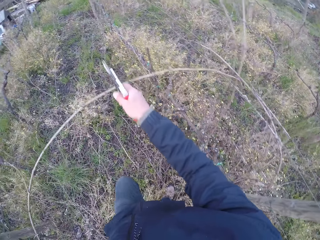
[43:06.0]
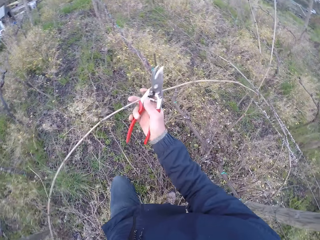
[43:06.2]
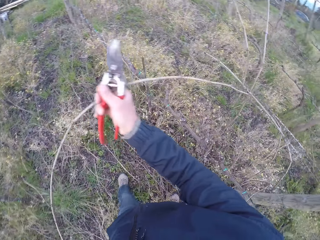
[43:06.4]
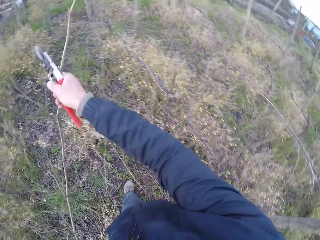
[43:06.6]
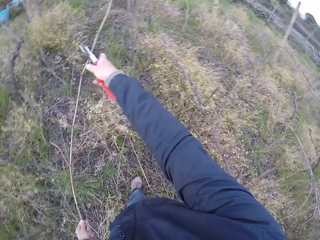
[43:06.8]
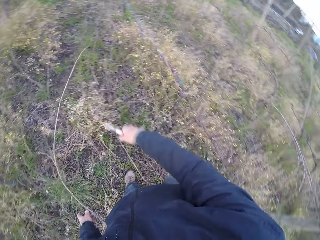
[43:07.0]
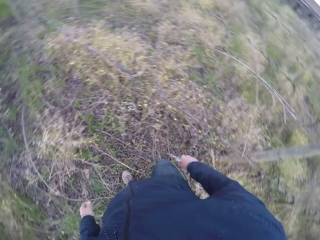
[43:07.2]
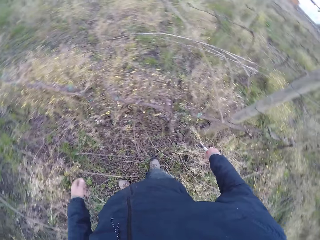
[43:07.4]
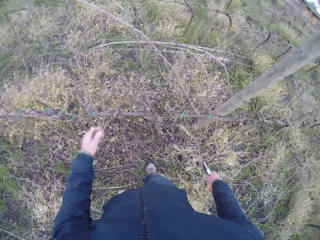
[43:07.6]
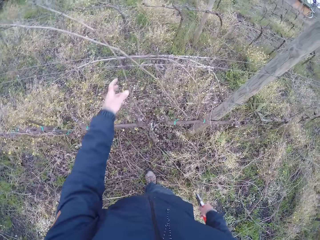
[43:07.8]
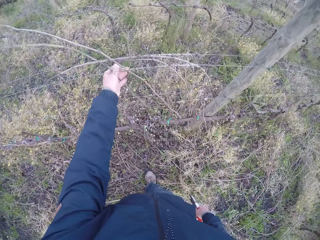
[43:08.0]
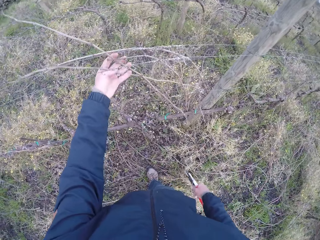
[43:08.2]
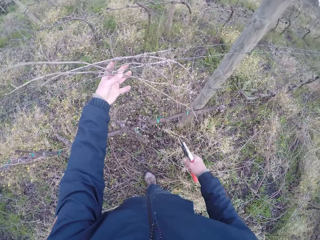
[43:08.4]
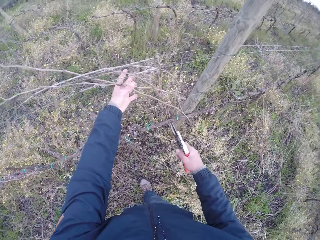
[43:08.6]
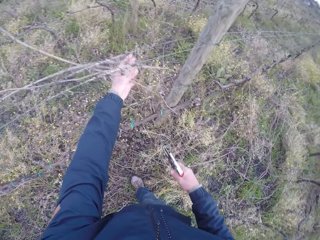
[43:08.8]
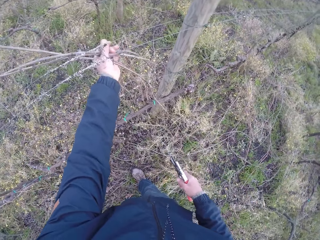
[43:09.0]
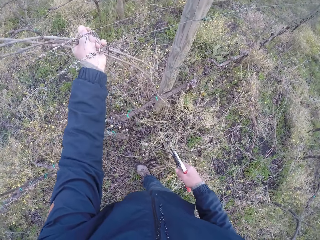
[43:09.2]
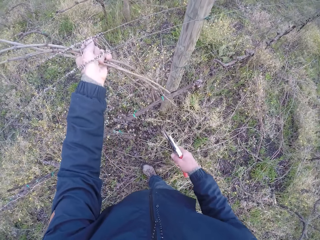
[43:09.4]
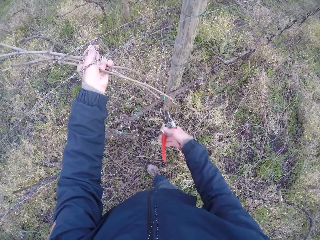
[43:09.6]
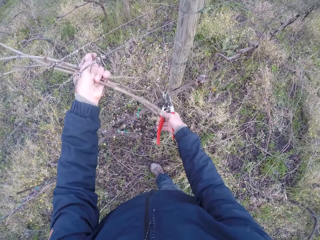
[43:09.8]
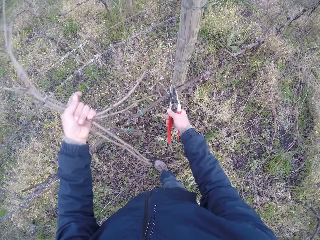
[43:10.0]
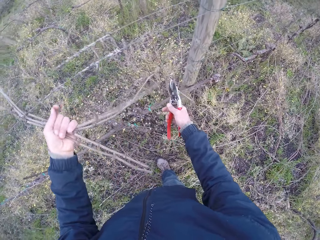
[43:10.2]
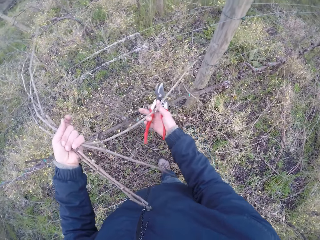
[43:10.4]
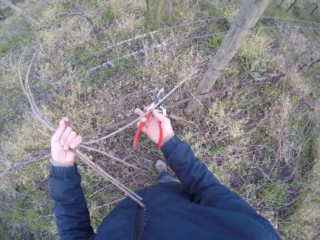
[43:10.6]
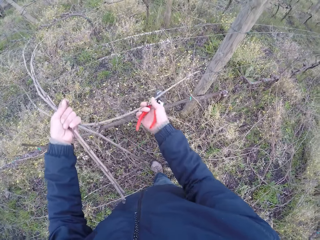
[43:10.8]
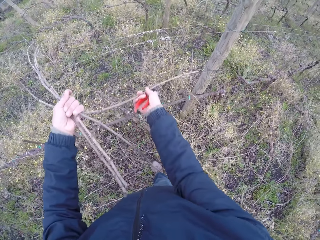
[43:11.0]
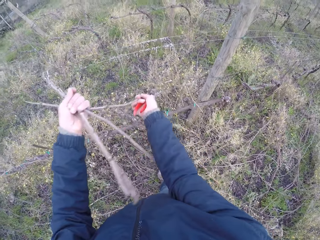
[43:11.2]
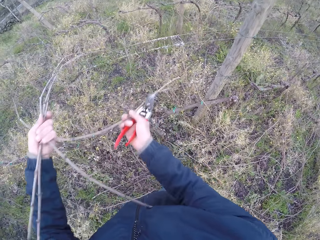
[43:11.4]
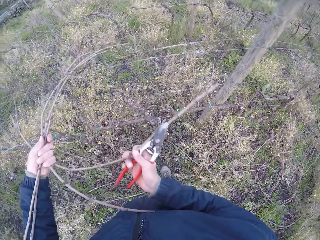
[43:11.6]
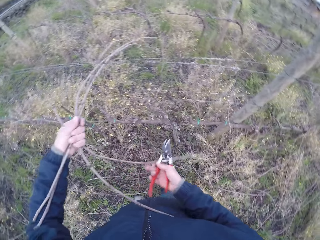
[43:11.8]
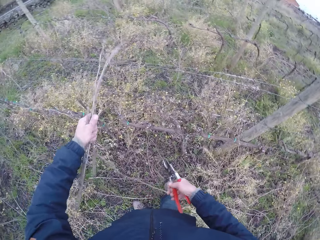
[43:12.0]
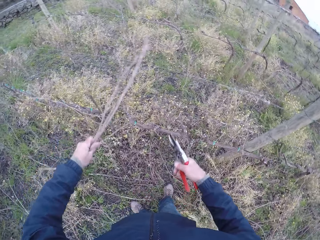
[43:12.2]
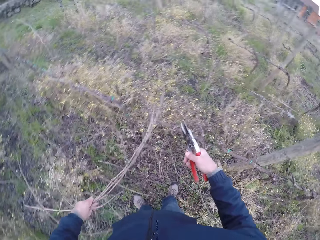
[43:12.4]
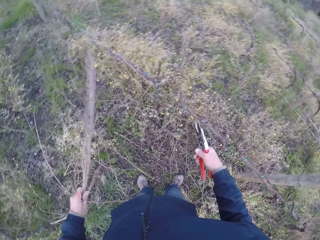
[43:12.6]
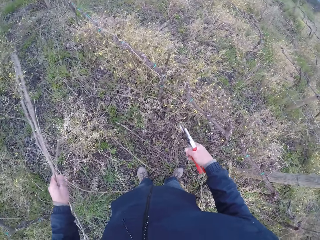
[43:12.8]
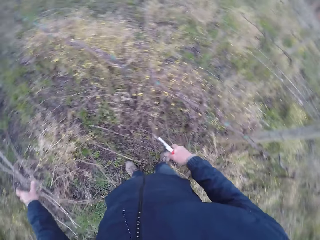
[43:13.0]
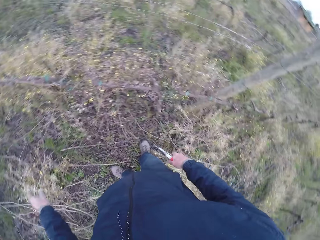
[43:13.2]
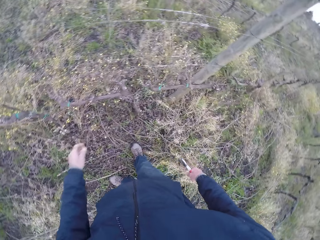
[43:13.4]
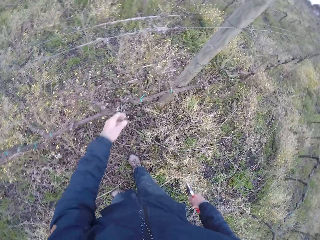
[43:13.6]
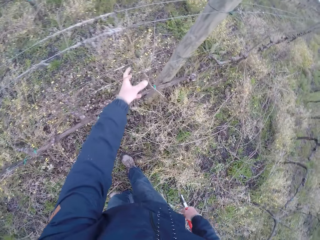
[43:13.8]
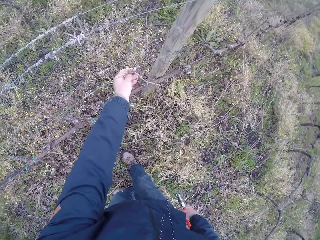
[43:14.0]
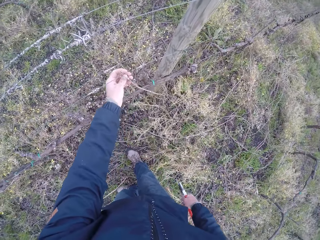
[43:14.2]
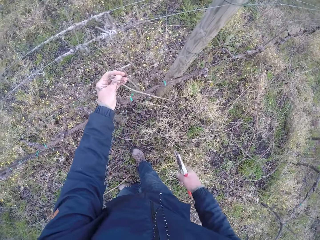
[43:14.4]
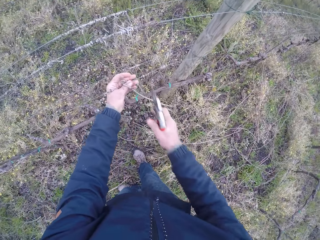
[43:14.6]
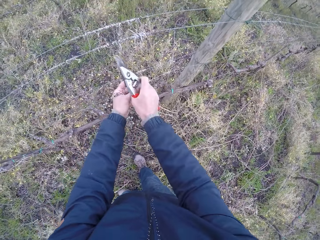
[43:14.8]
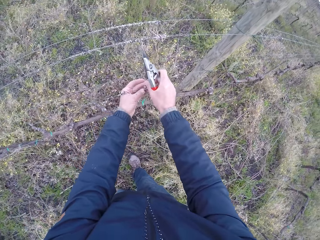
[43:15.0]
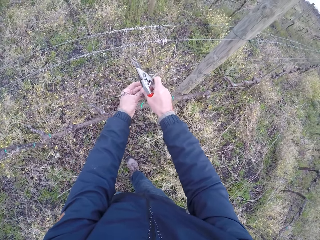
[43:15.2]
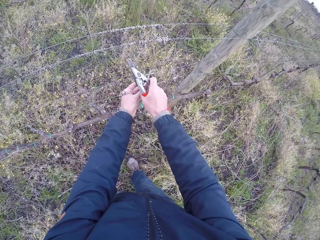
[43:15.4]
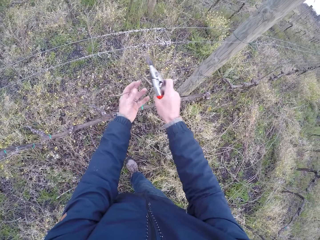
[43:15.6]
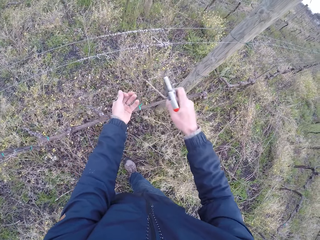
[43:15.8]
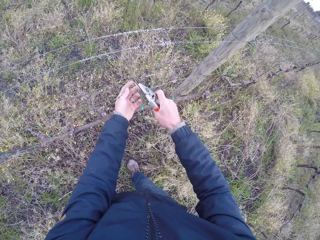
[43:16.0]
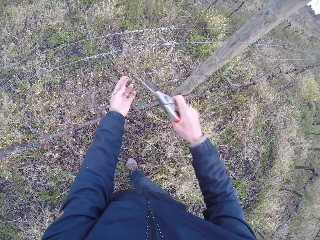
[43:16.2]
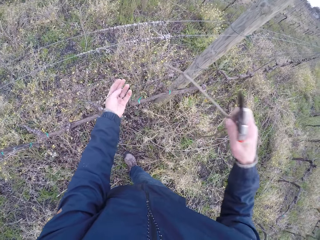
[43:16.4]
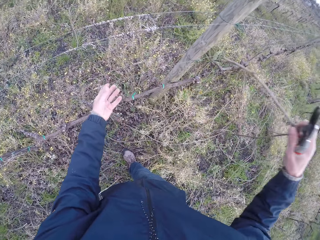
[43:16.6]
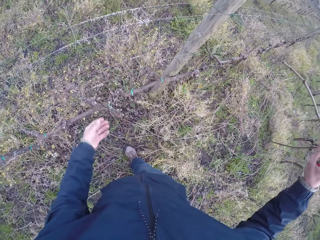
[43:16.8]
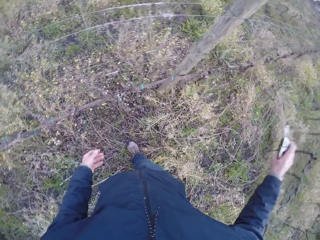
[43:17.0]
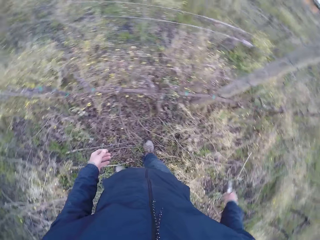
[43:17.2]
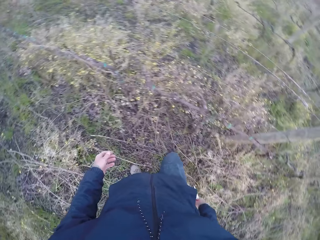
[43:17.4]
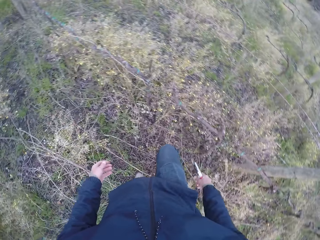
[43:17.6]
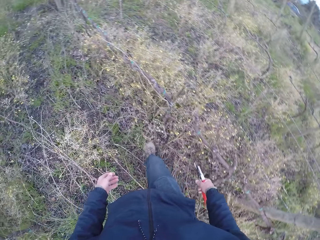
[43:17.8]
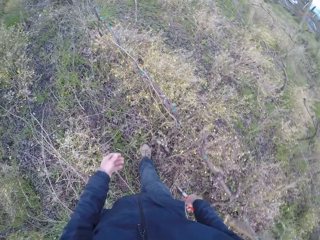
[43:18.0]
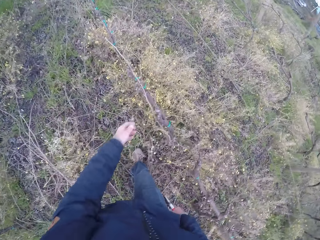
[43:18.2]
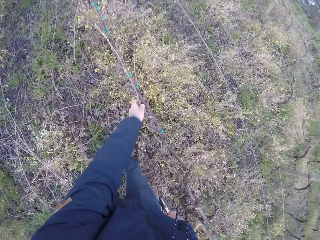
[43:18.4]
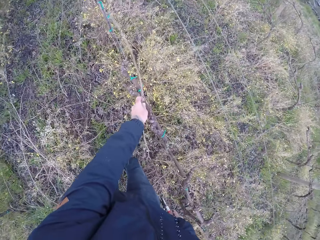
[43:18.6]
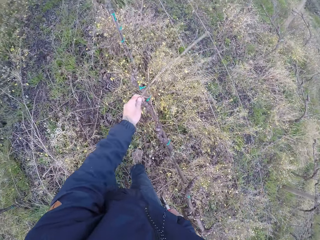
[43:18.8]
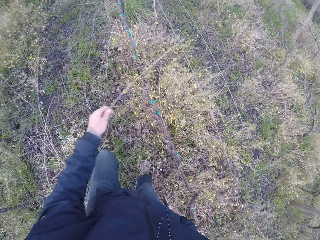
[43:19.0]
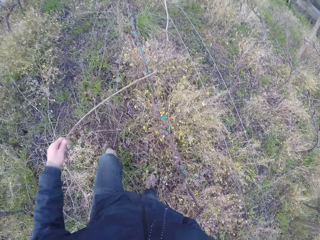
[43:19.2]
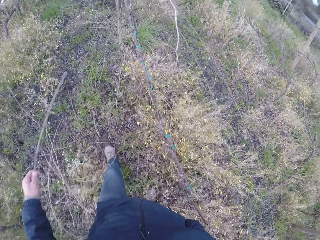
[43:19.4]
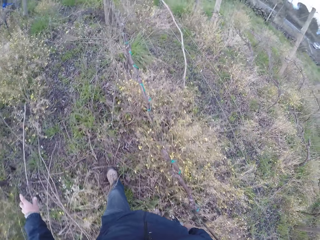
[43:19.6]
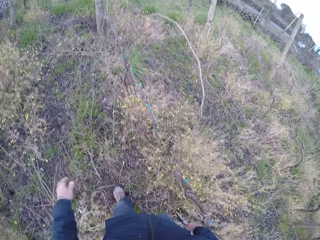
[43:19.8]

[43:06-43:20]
The camera wearer pulls the stick with the right hand. He drops the branch in his left hand on the floor. He looks around. He holds a branch with his left hand. He pulls the sticks with the left hand. He holds the stick with the right hand. He drops the branch in his left hand on the floor. He holds a branch with his right hand. He pulls the sticks with the left hand. He drops the branch in his right hand on the floor. He holds a branch with his left hand. He drops the branch in his right hand on the floor. He picks up the stick with the left hand.

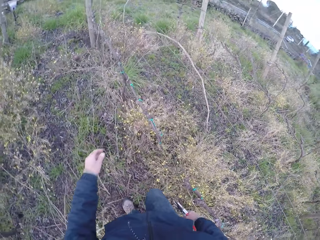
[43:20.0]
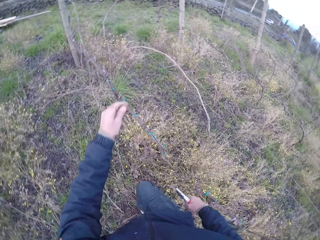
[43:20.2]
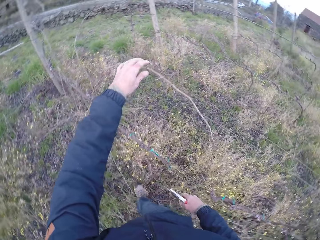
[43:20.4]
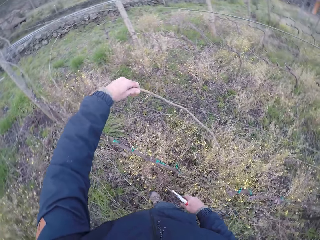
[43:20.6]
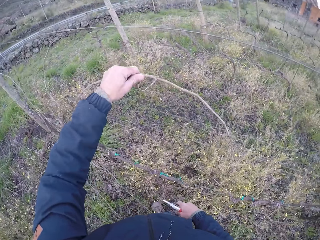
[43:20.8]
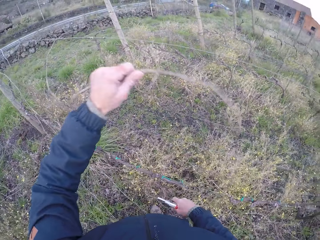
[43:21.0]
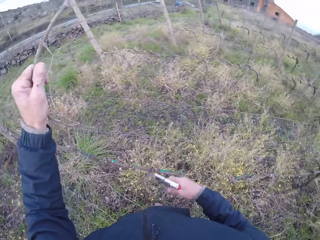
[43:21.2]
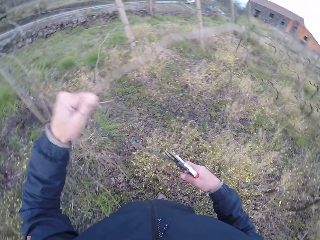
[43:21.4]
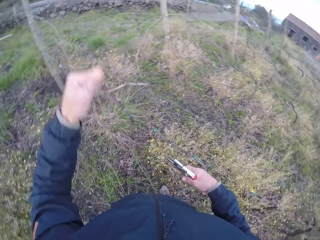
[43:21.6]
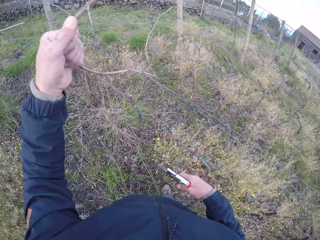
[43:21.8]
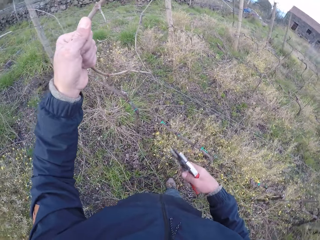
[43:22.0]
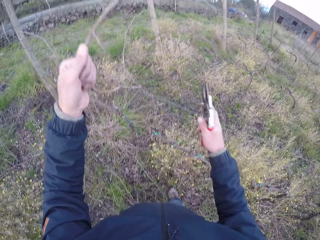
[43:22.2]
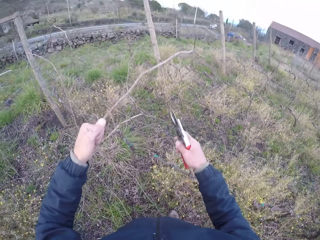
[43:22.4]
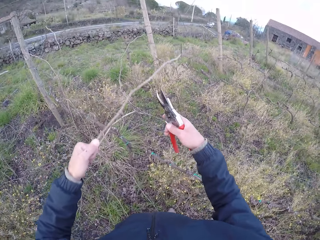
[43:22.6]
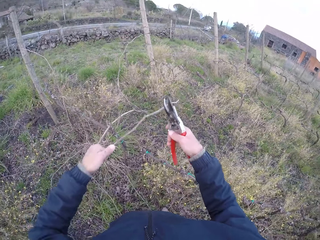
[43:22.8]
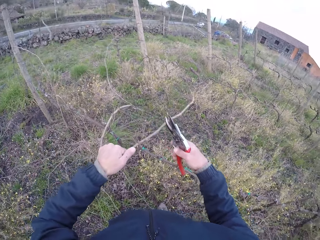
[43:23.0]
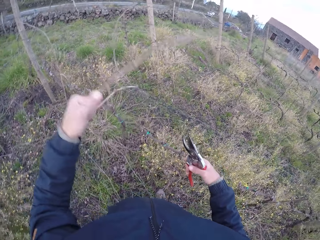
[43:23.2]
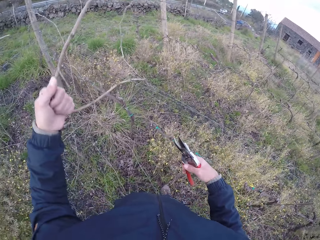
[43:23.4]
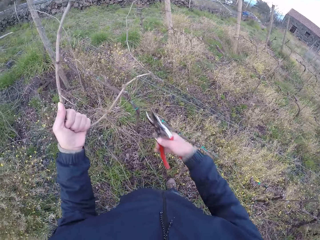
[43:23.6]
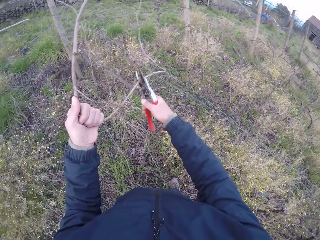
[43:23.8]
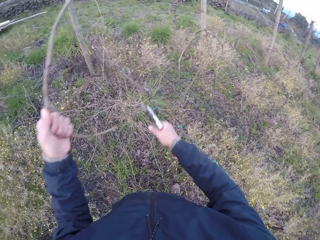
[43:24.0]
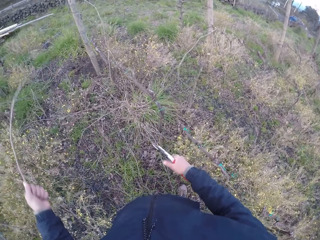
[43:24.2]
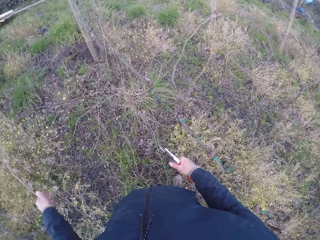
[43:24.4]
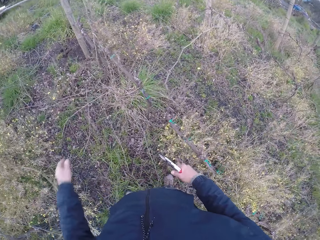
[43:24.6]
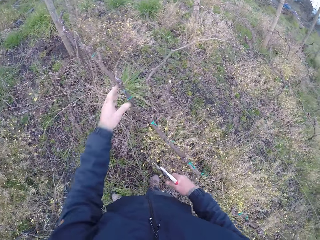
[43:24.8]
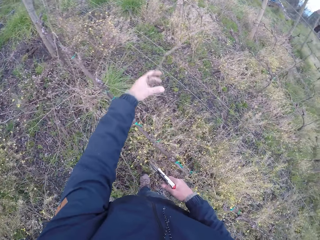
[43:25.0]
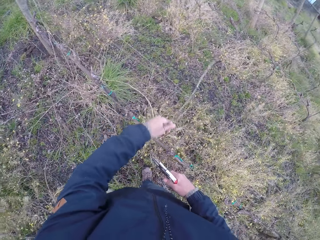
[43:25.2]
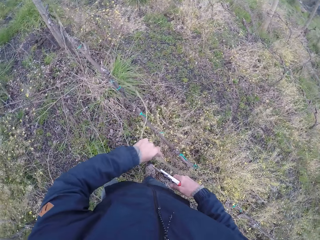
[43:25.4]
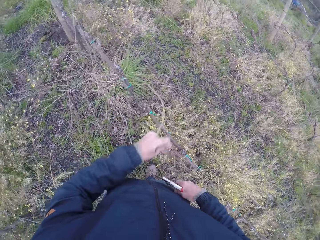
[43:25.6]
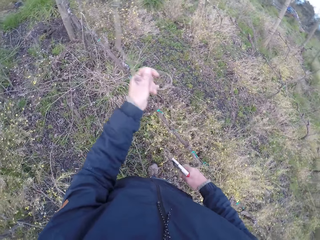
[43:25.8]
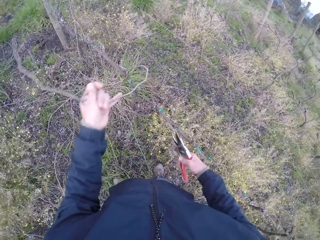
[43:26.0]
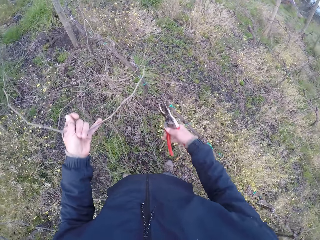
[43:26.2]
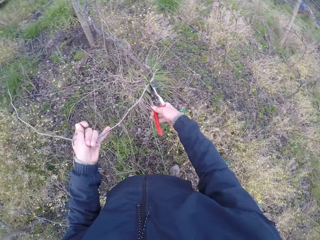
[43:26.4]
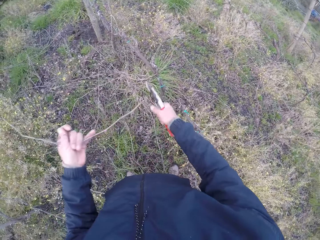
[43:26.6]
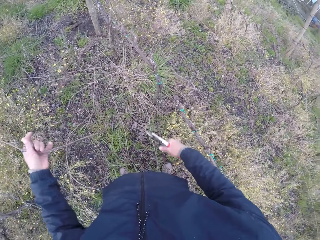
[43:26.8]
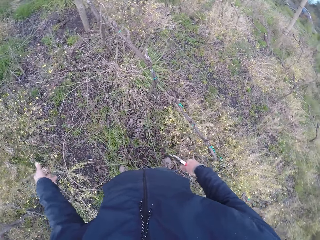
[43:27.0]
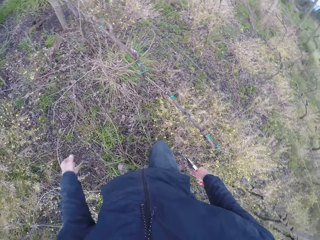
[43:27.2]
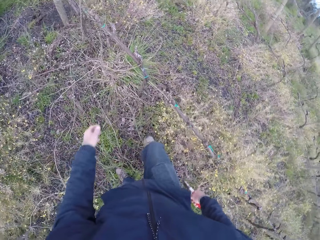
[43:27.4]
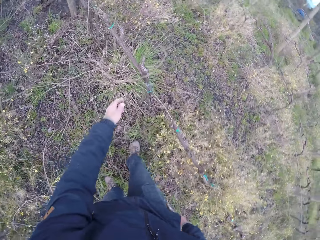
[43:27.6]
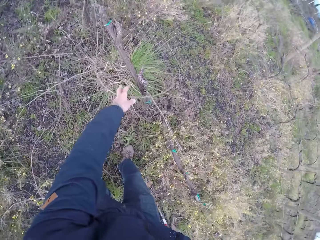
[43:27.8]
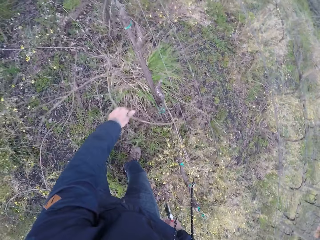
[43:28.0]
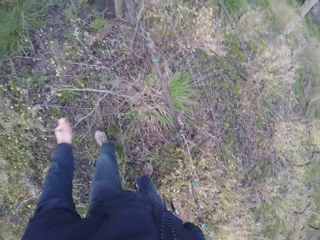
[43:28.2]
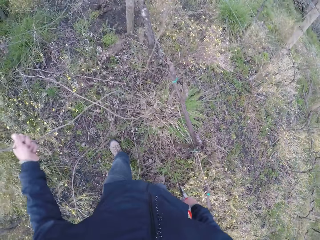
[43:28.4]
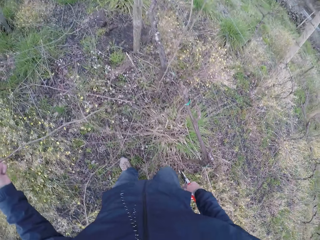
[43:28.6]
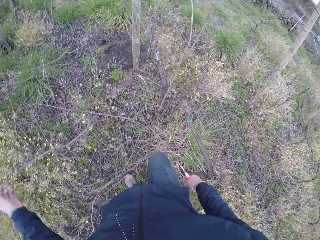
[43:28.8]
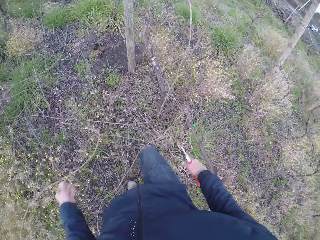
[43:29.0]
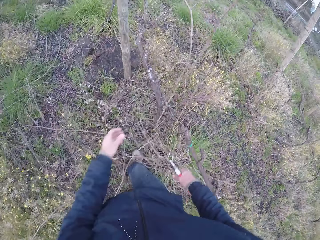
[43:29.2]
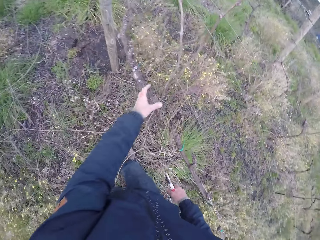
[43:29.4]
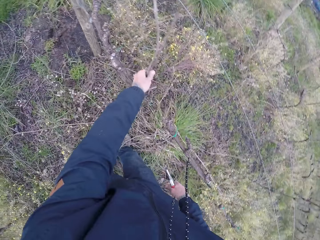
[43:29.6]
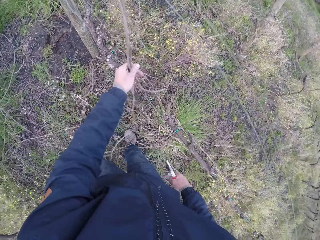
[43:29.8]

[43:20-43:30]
The camera wearer drops the stick on the ground with the left hand. He holds a branch with his left hand. He pulls the stick with the left hand. He cuts off the branch with the pair of secateurs in his right hand. He drops the branch in his right hand on the floor. He pulls the stick with the left hand.
